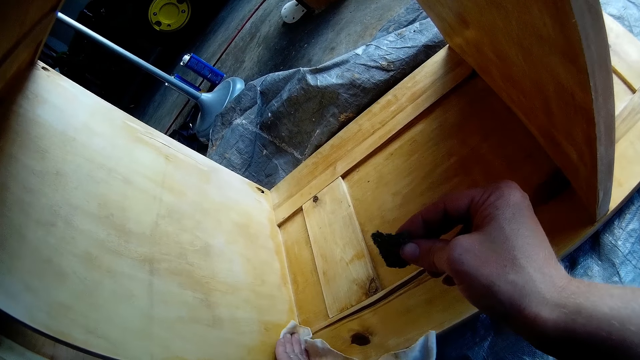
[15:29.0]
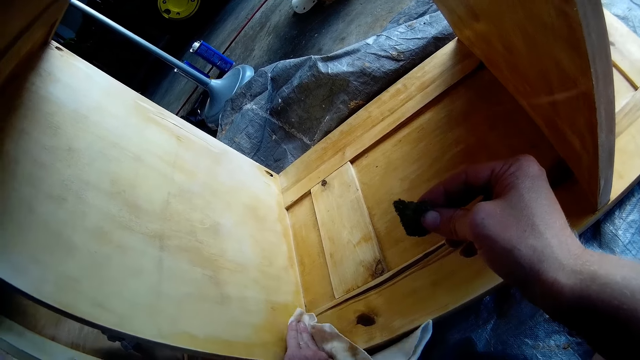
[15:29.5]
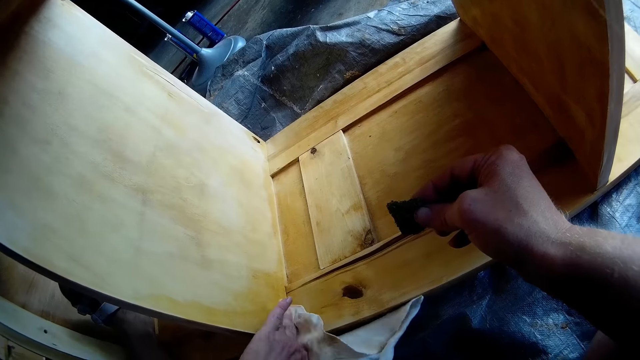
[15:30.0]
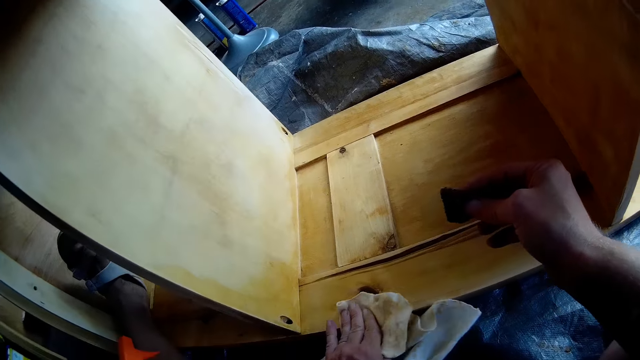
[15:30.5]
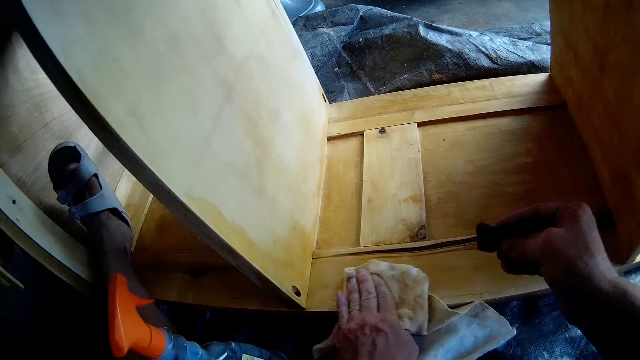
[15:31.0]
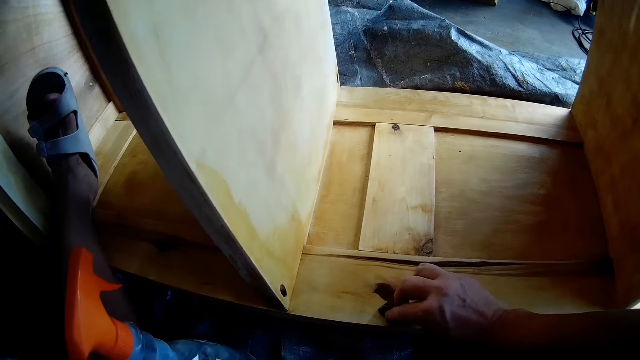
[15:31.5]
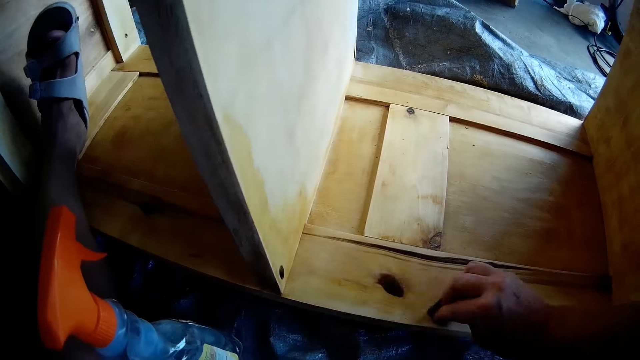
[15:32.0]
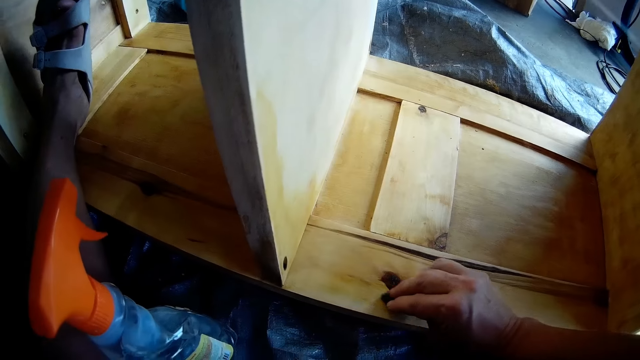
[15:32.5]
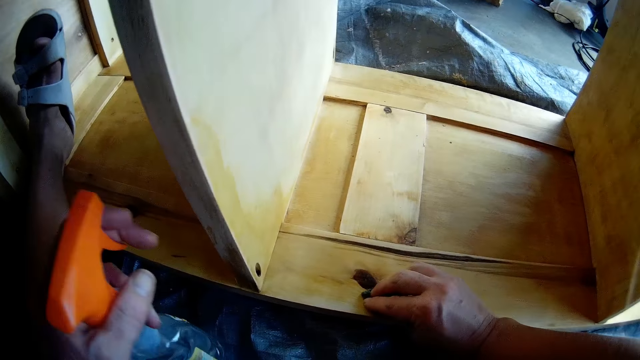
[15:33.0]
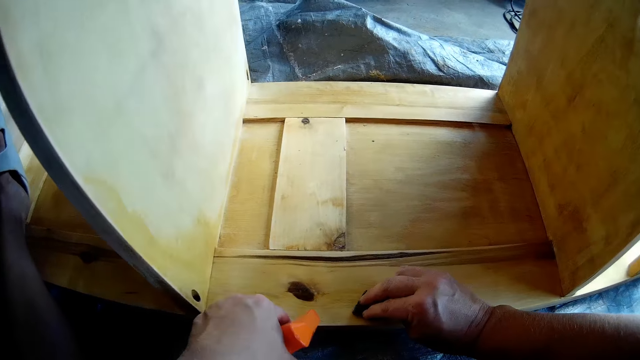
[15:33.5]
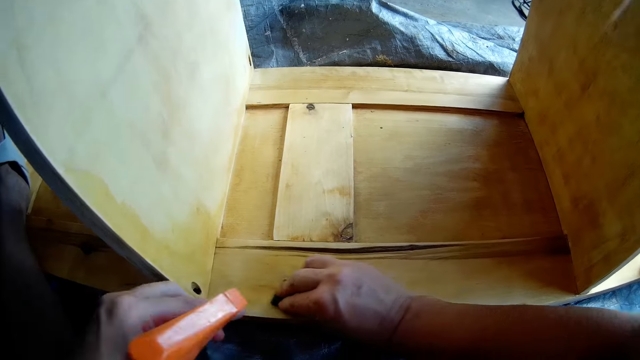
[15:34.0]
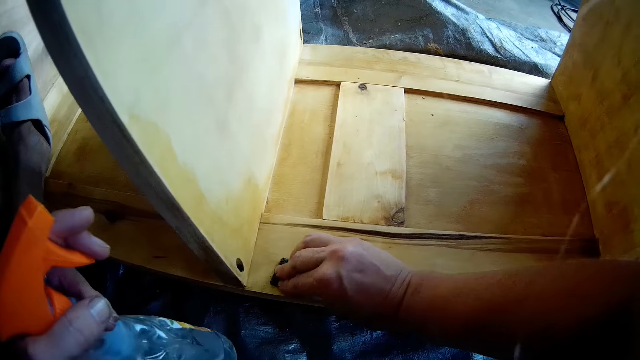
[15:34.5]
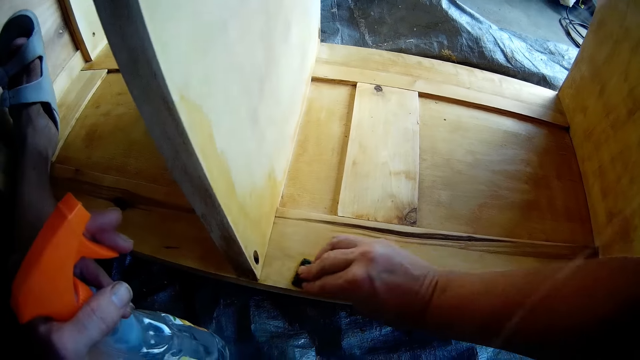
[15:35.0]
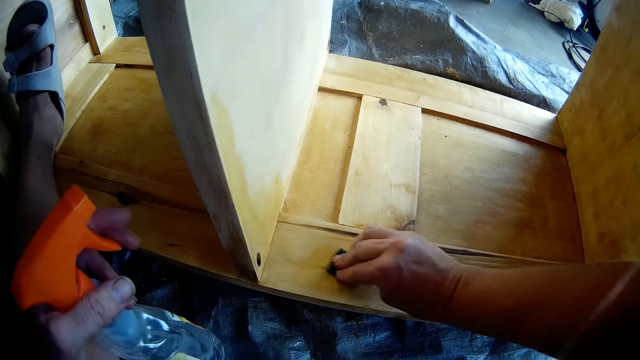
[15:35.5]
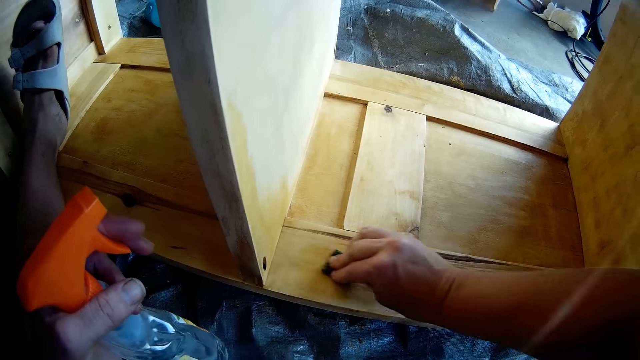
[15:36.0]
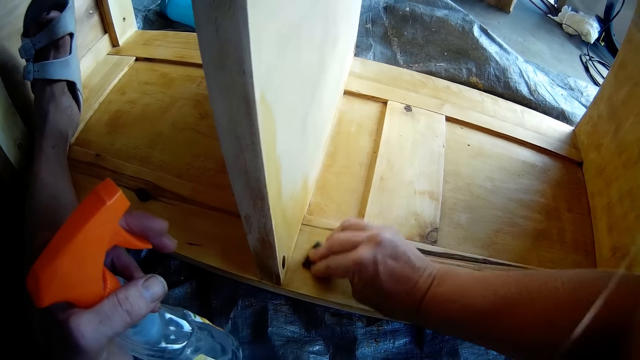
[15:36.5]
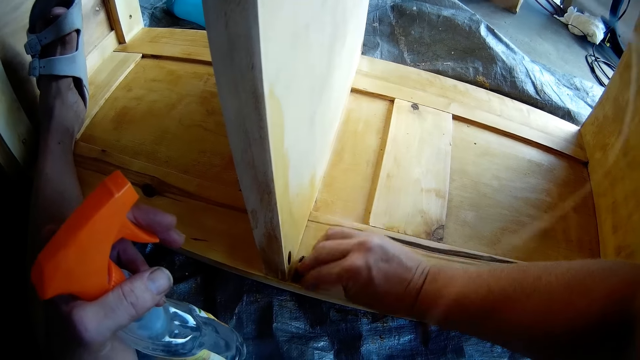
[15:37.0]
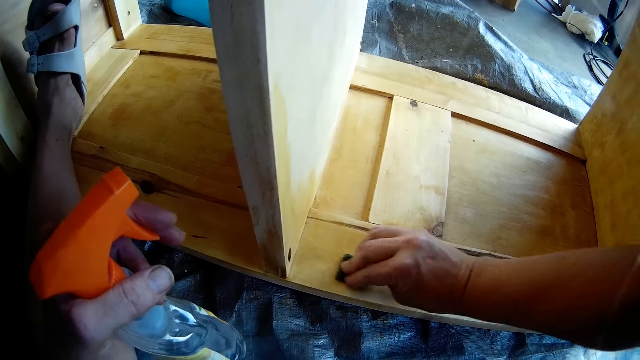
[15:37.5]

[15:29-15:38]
The camera wearer cleans the shelf with the foam in his right hand. He picks up the sprayer with his left hand from the floor. He sprays the cleaner in the sprayer on the shelf with his right hand. He cleans the shelf with the foam in his right hand.

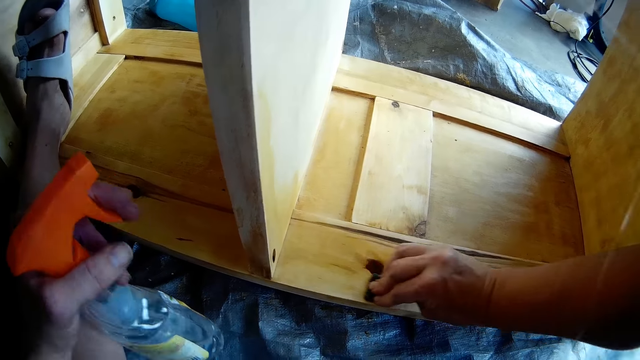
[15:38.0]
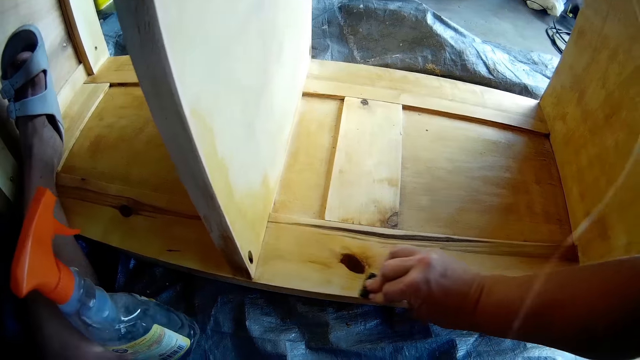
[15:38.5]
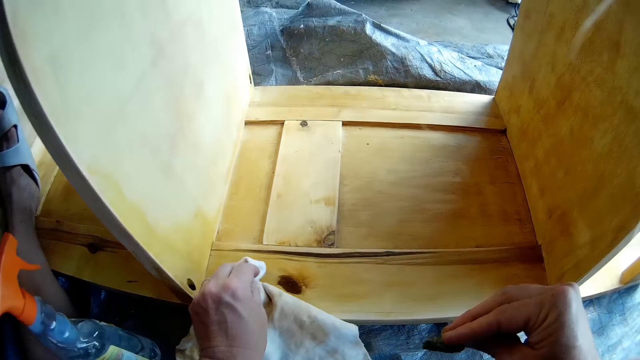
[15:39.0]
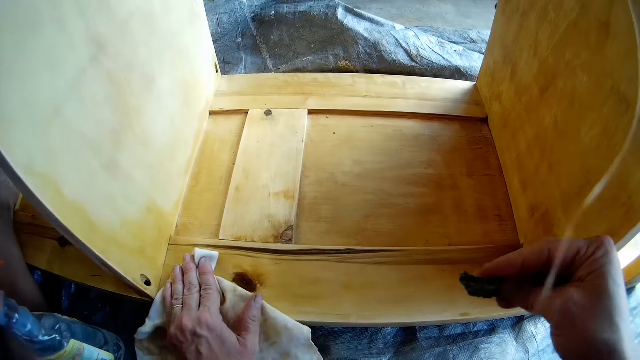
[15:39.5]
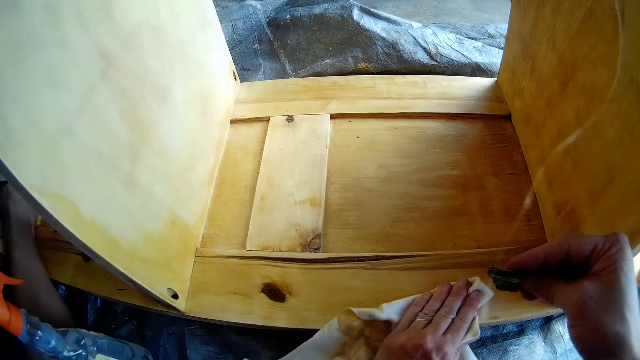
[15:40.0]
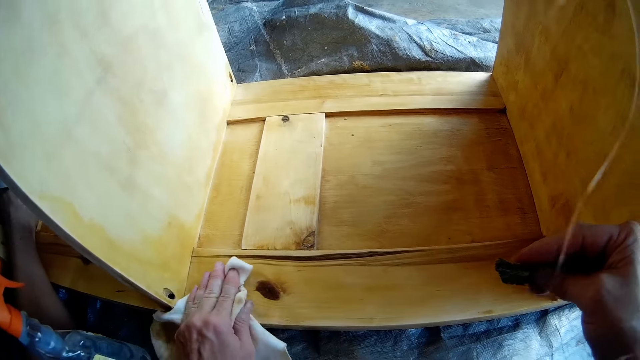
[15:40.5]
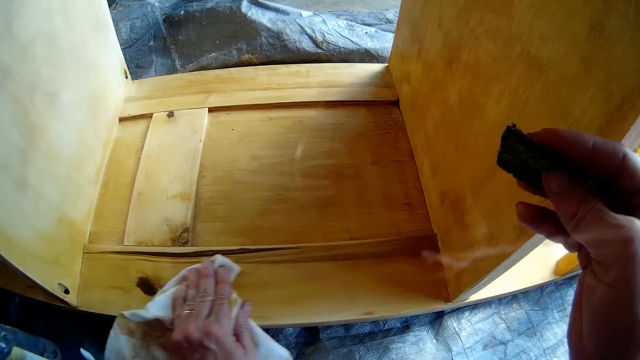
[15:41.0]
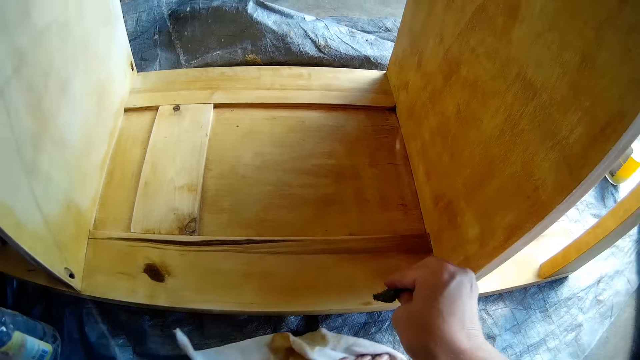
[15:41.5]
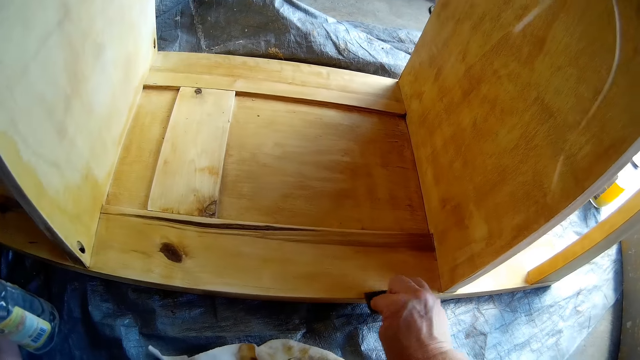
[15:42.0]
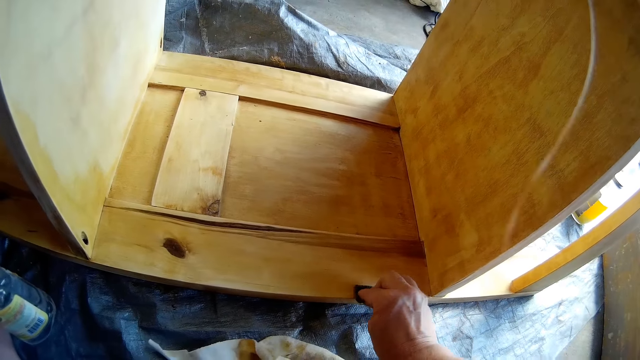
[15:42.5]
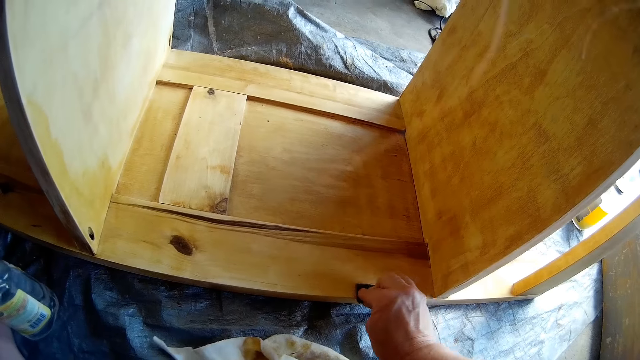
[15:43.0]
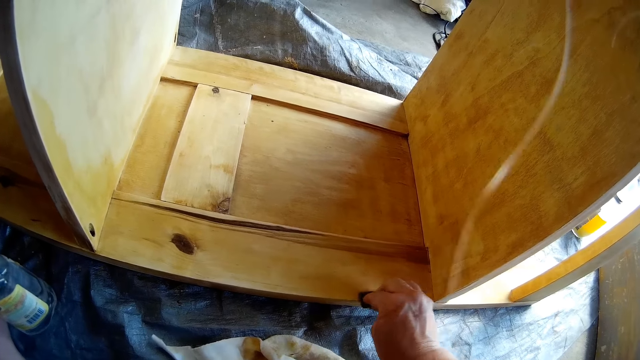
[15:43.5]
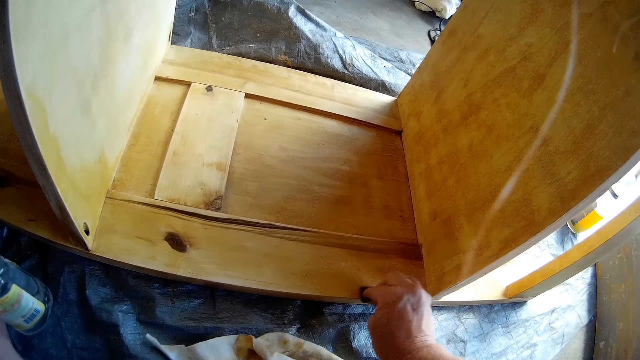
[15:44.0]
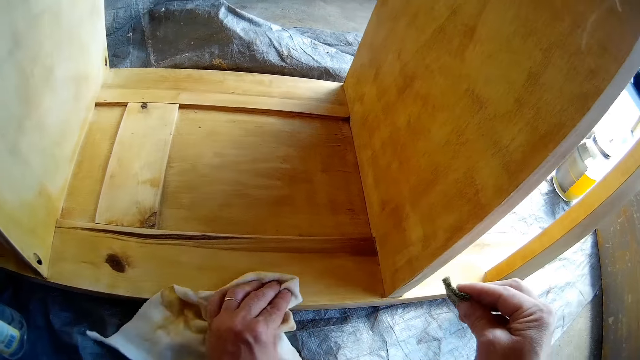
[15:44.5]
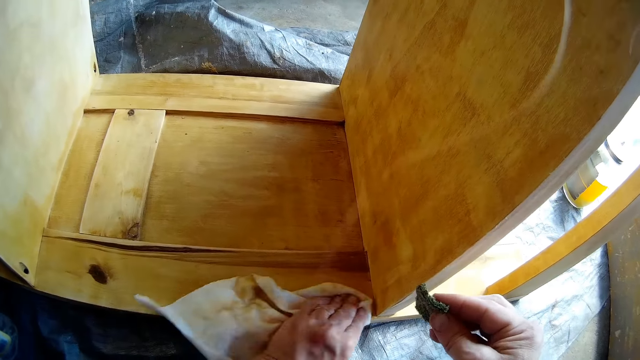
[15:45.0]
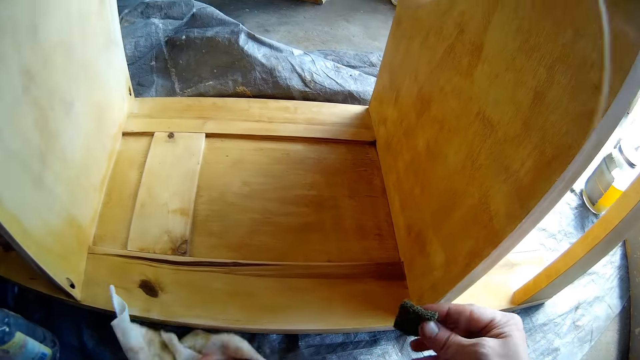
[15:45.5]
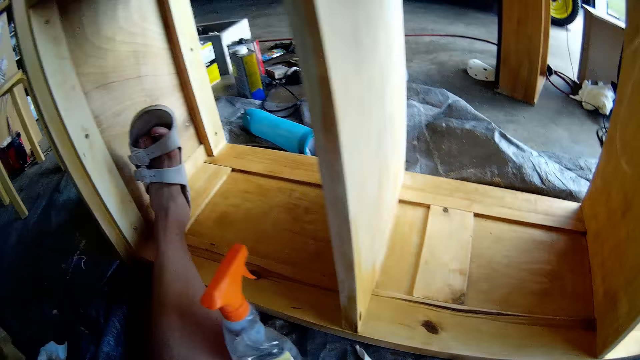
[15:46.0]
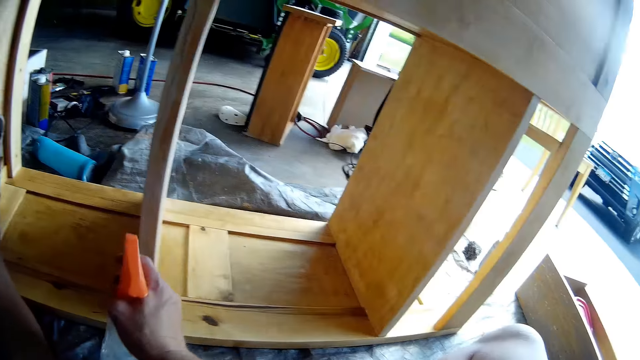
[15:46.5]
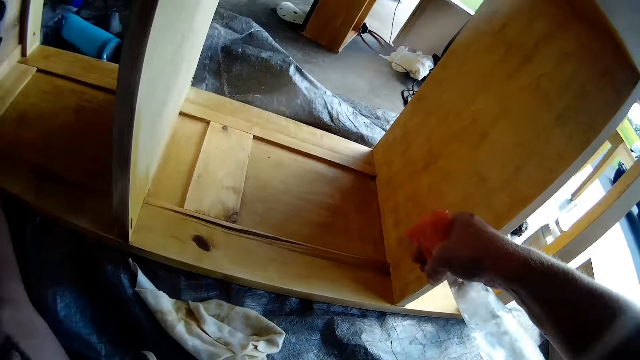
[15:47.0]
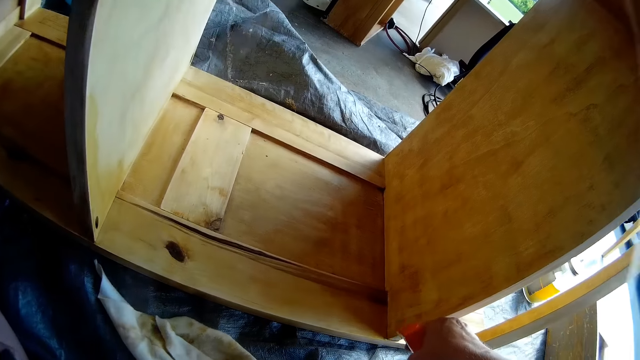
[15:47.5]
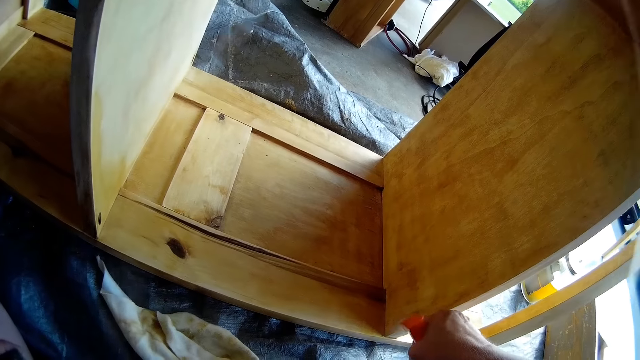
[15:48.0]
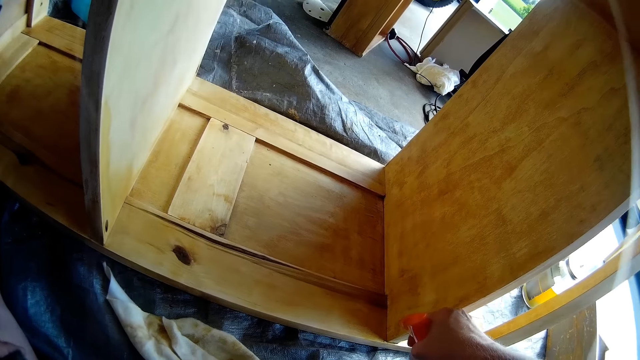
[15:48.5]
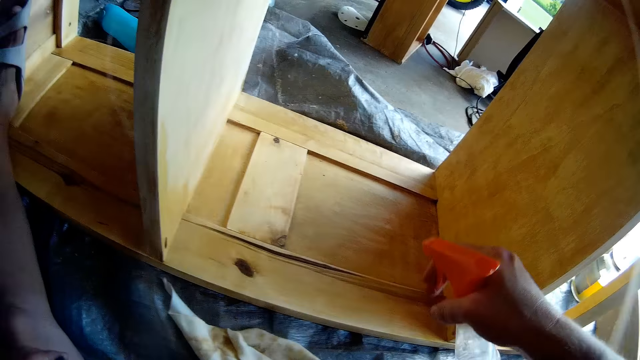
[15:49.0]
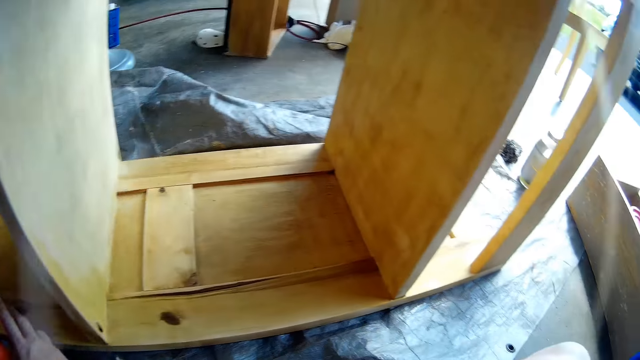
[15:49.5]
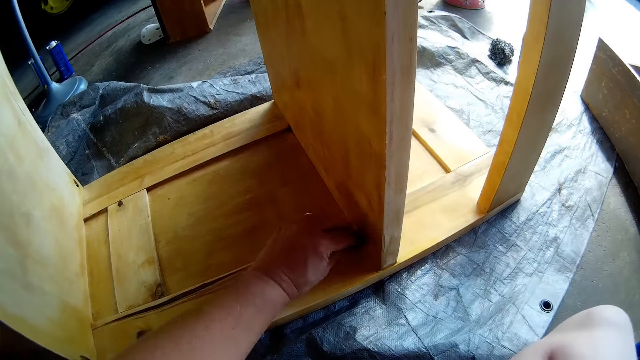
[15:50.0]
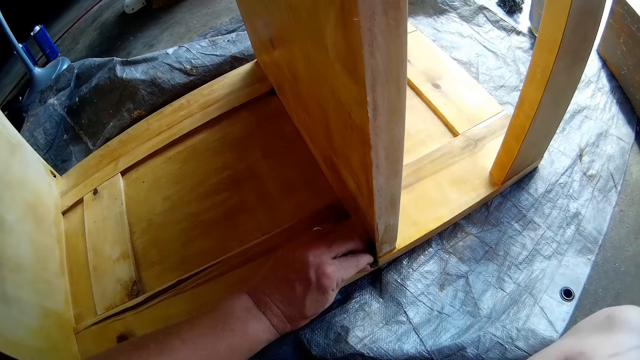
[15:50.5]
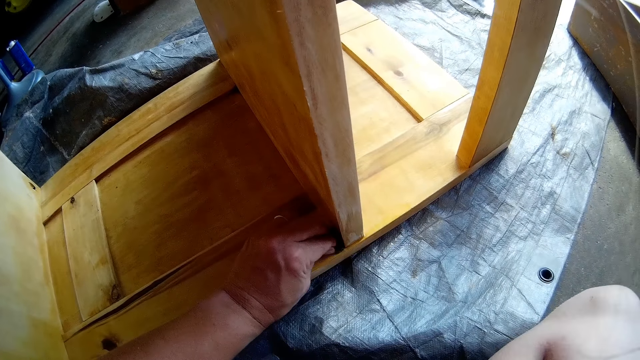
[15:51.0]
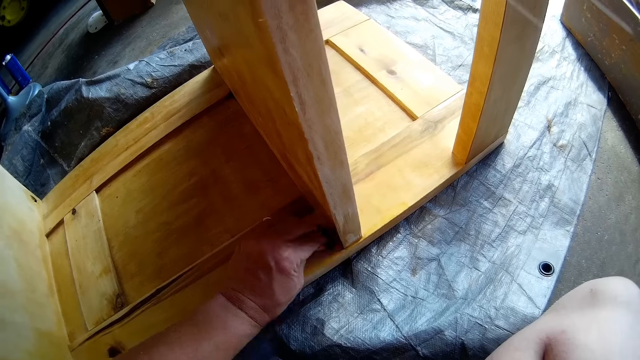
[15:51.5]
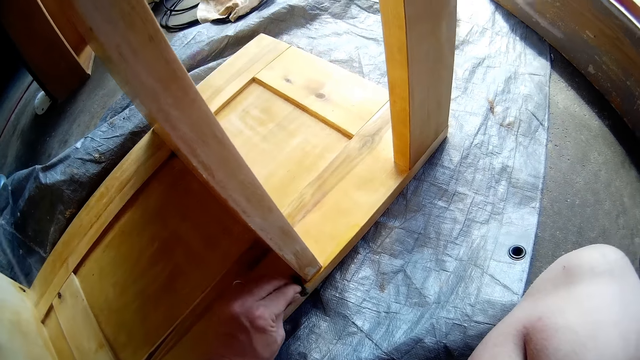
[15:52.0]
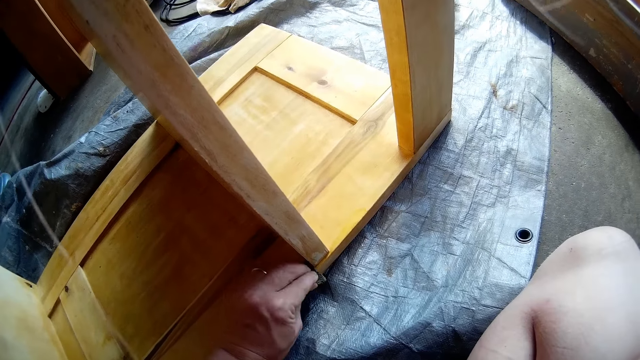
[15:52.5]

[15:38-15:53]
The camera wearer drops the sprayer on the floor with his right hand. He removes his hand from the wood. He dries up the wood with a cloth. He cleans the shelf with the hand towel in his left hand. He cleans the shelf with the foam in his right hand. He dries up the wood with the cloth. He cleans the shelf with the hand towel in his left hand. He picks up the sprayer from the floor with his right hand. He sprays the cleaner in the sprayer on the shelf with his right hand. He drops the sprayer on the floor with his right hand. He cleans the shelf with the foam in his left hand.
